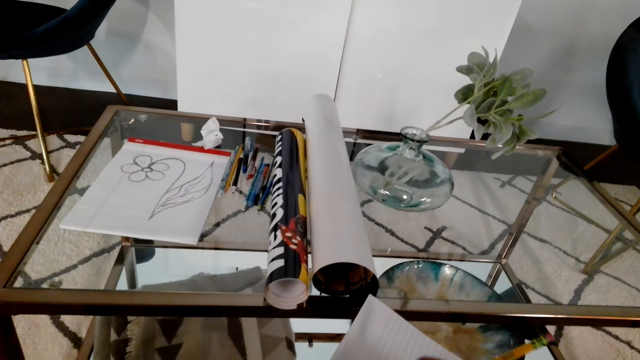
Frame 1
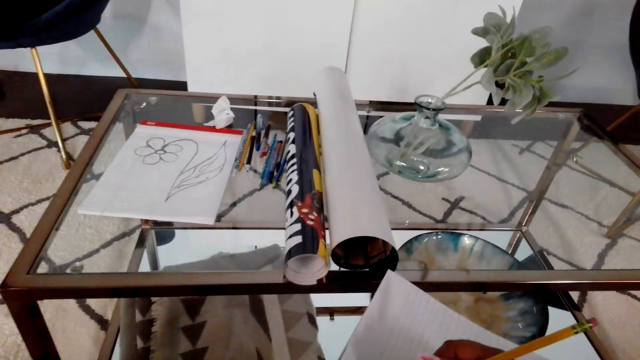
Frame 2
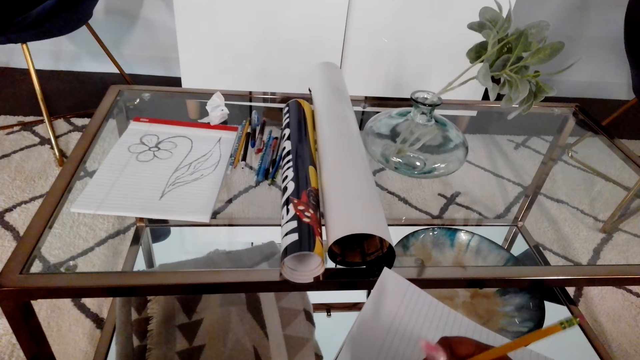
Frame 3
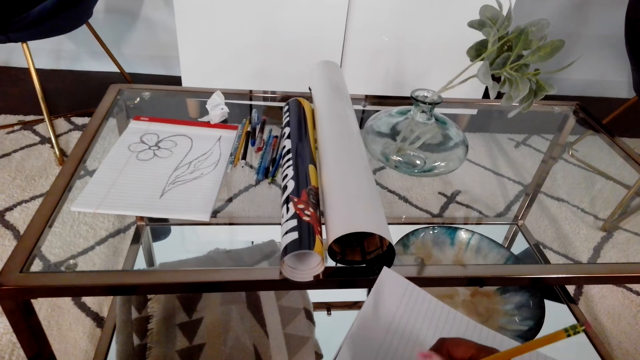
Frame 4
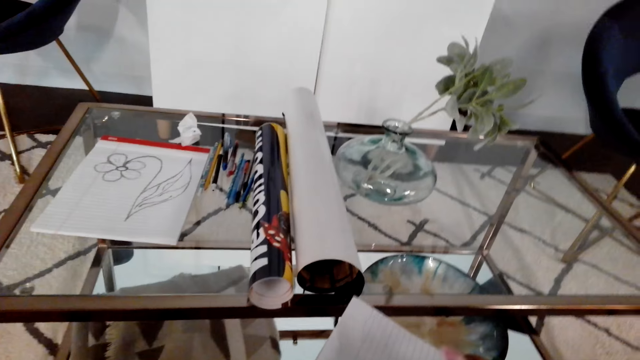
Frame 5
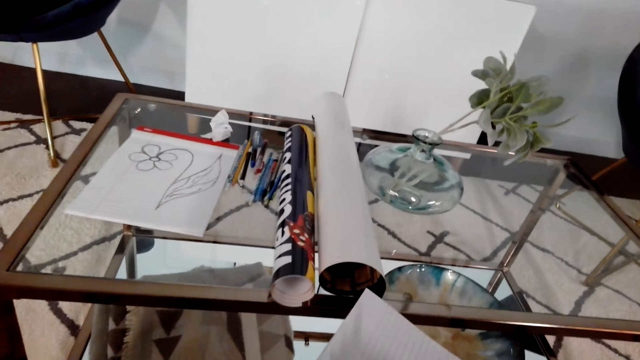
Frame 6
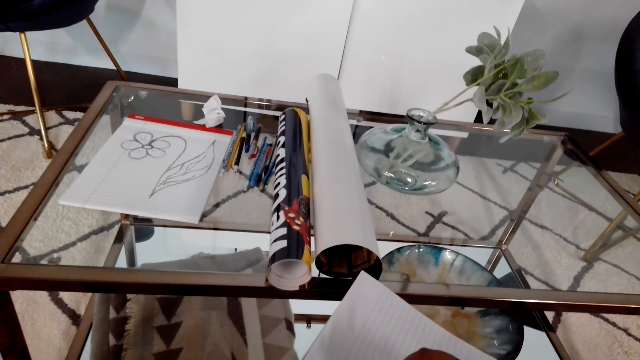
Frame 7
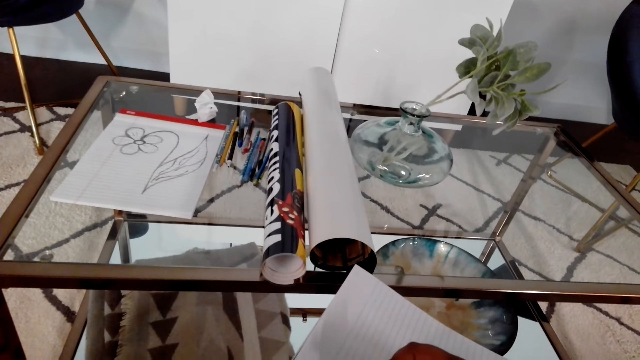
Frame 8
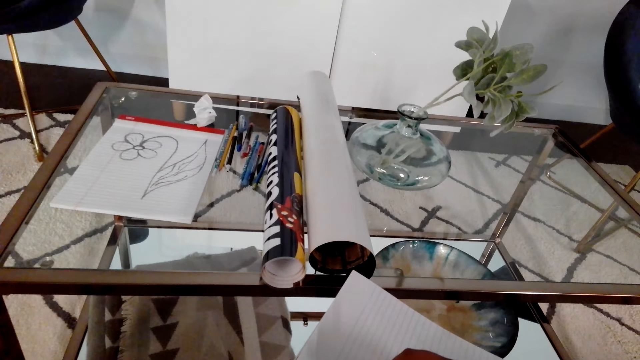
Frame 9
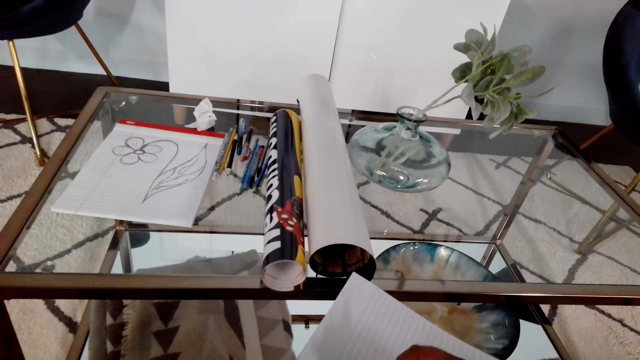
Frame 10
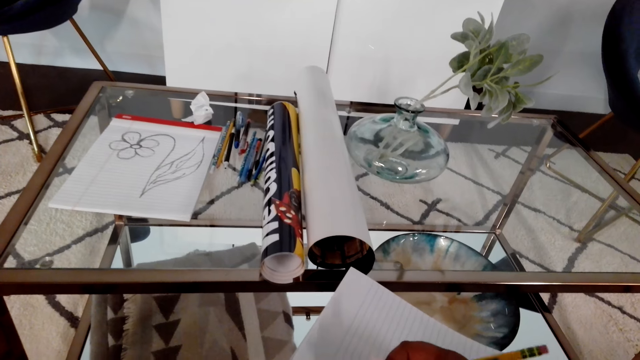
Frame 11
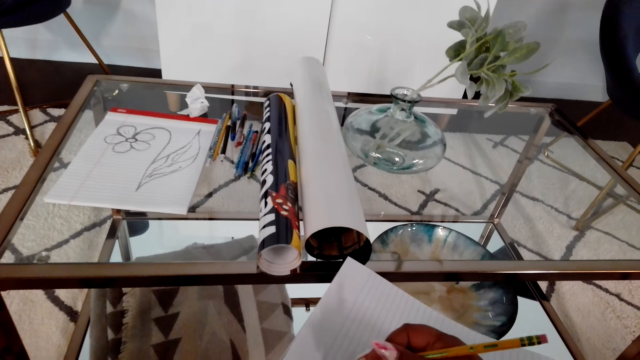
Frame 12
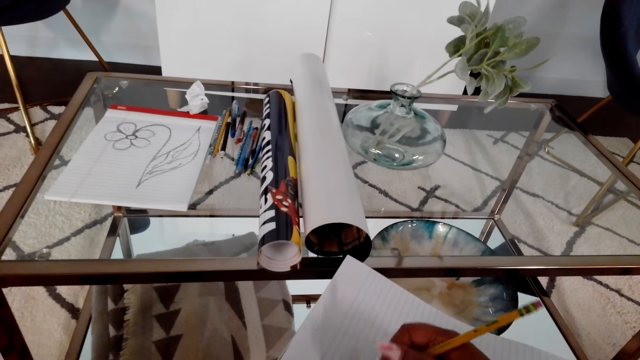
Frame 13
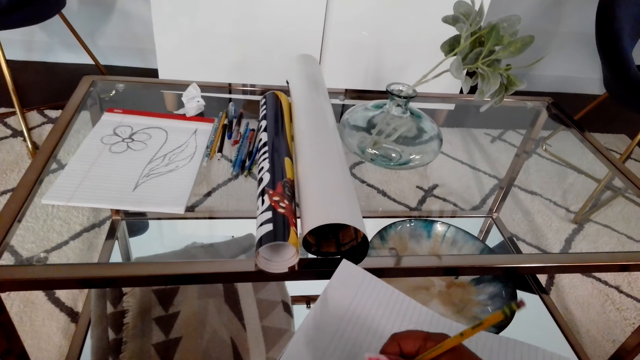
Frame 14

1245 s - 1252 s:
The camera wearer draws on the book with a pencil.

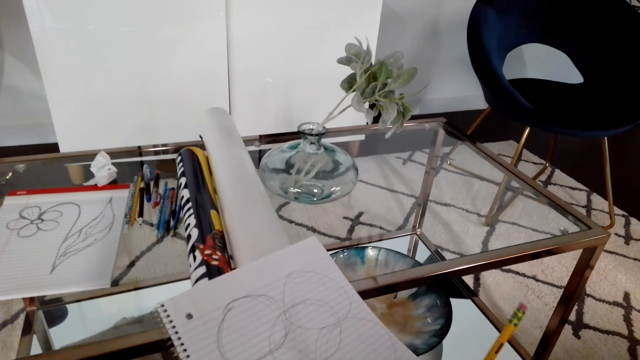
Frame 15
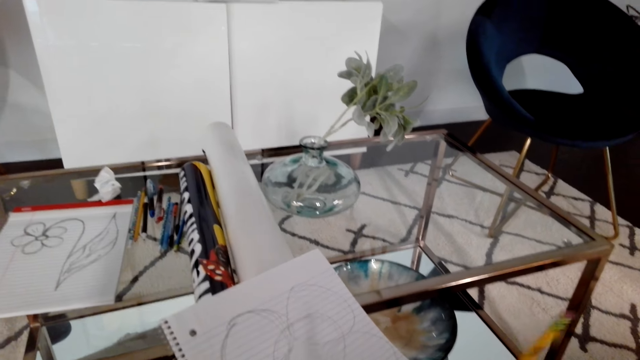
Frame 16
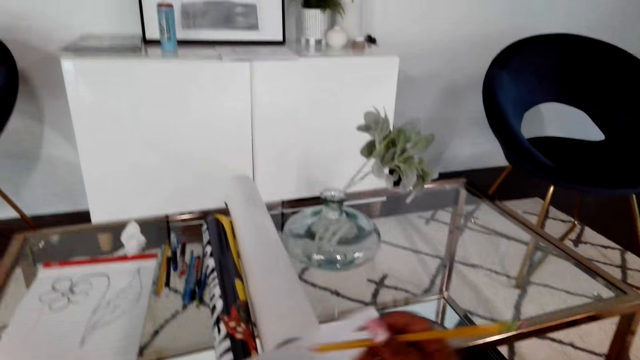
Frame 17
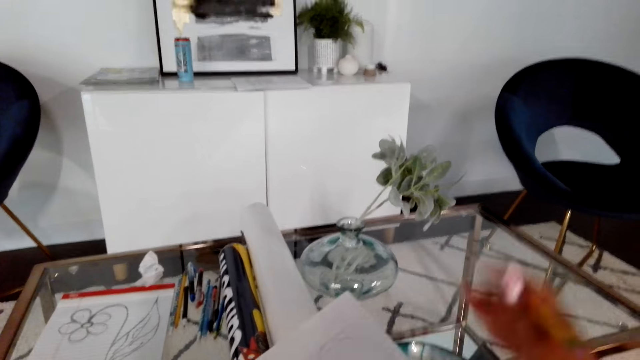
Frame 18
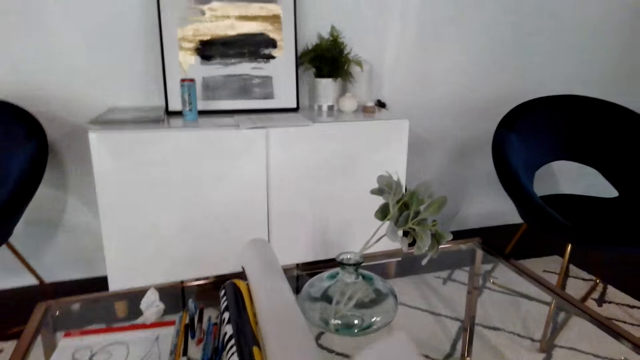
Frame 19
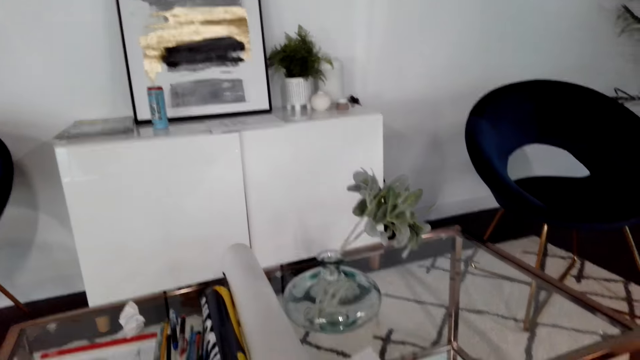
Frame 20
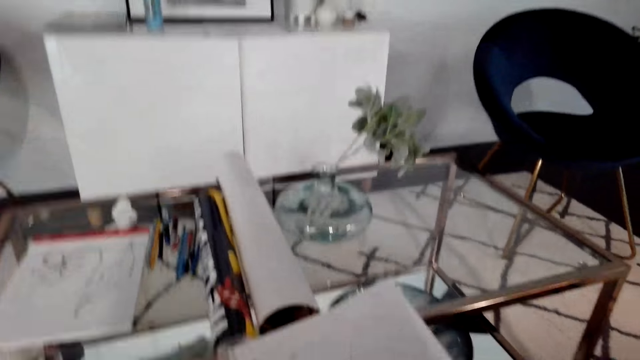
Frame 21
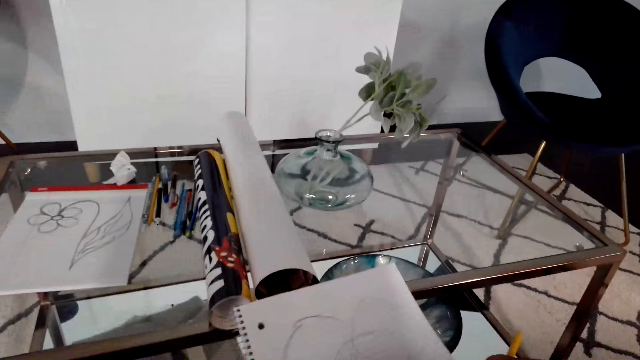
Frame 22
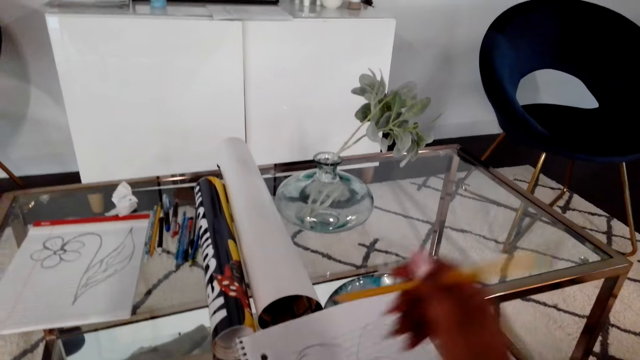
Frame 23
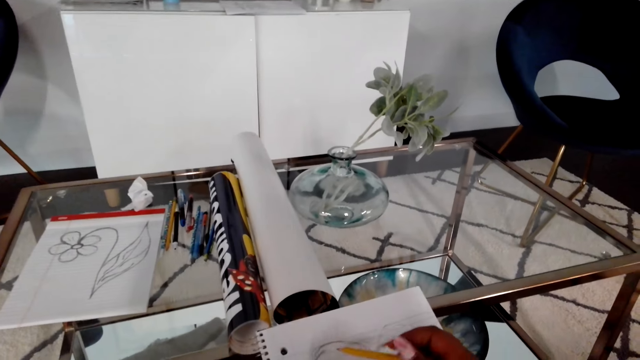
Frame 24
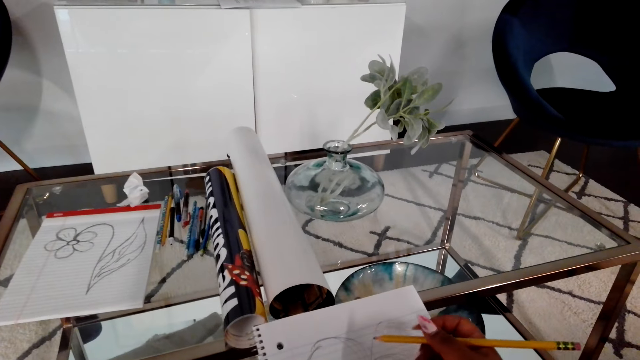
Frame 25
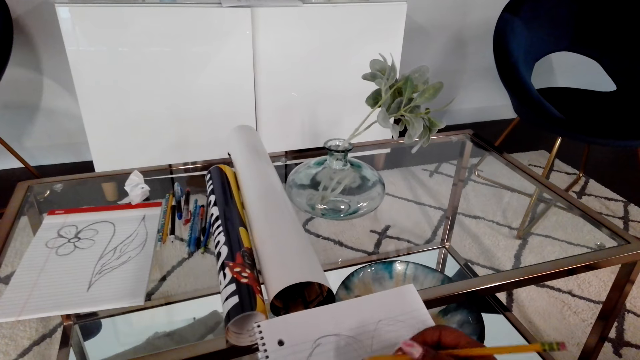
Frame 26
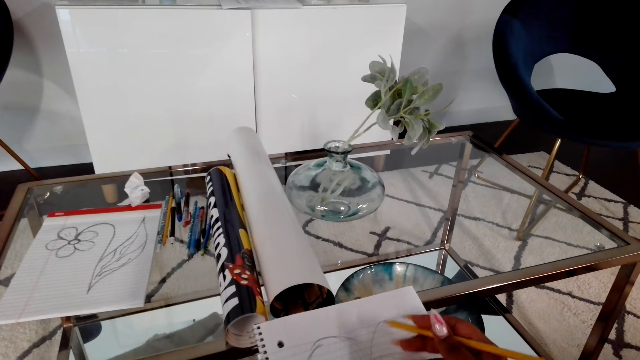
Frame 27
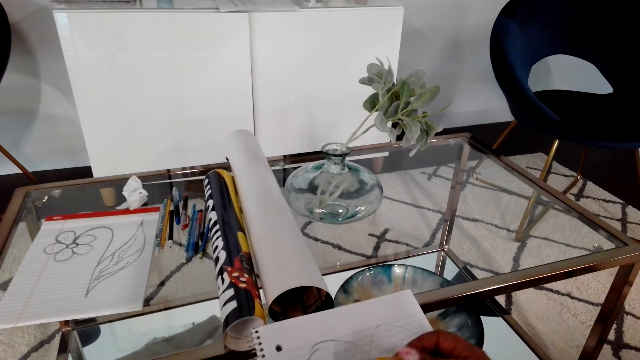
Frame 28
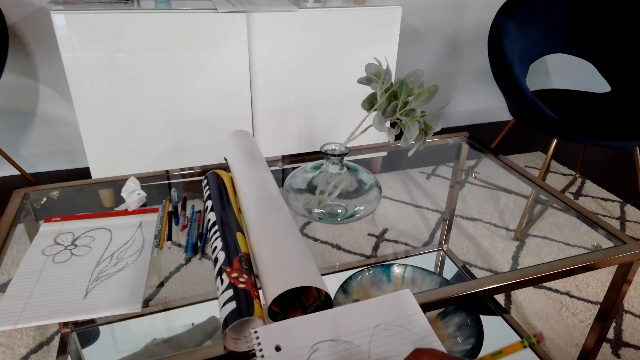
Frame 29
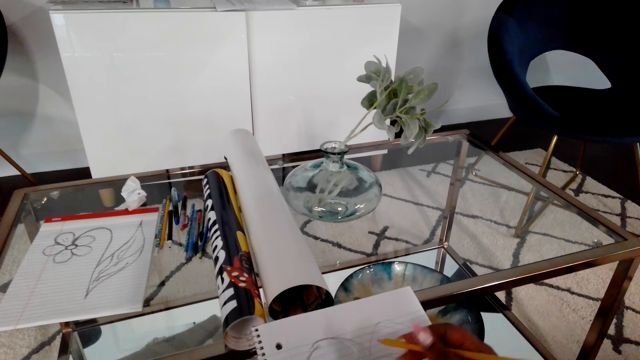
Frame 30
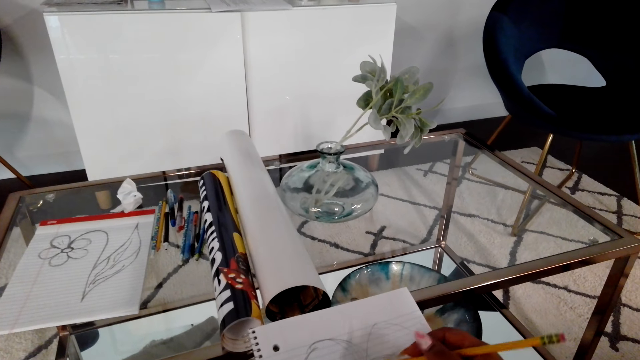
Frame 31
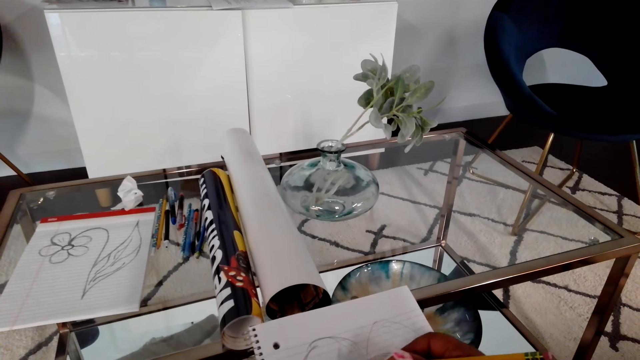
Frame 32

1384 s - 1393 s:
The camera wearer flips a page on the book. They sketch on the book with a pencil.

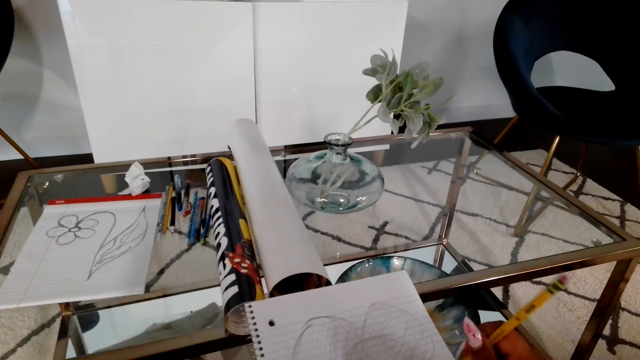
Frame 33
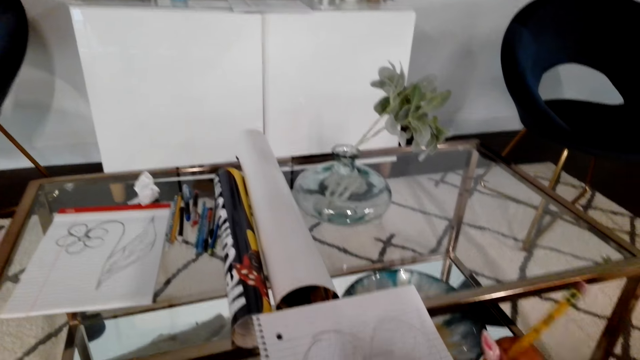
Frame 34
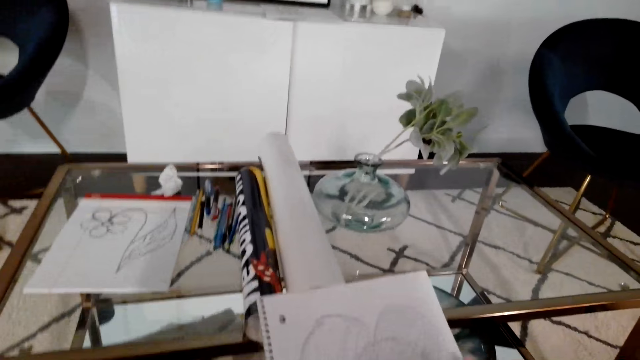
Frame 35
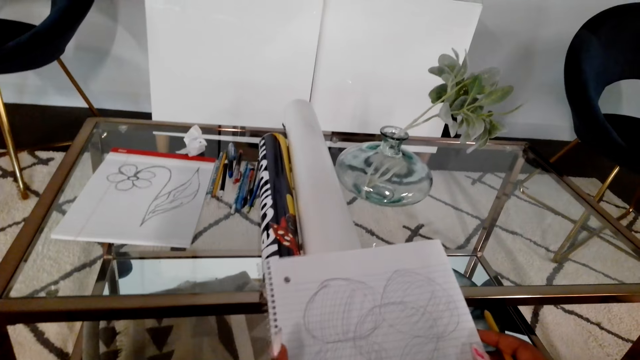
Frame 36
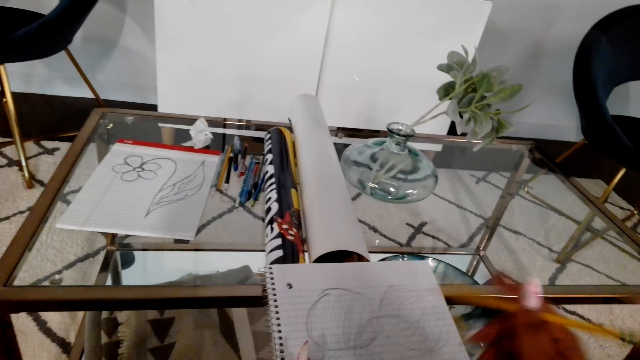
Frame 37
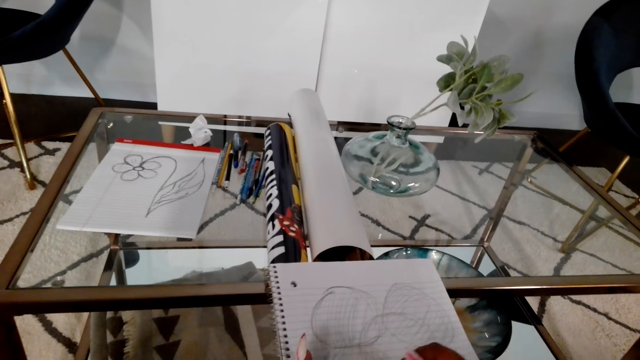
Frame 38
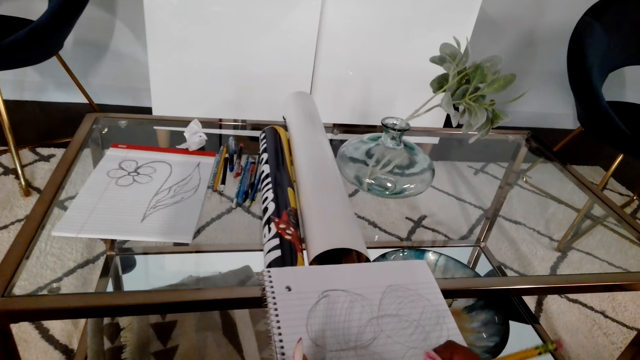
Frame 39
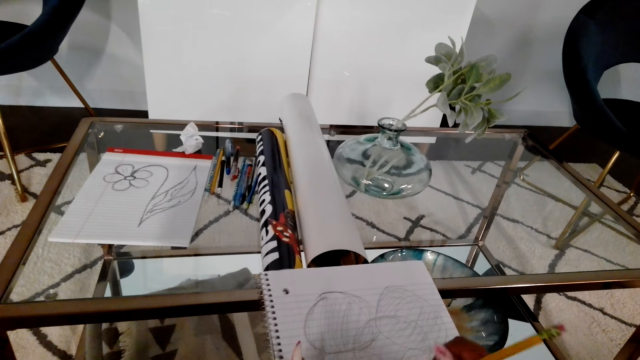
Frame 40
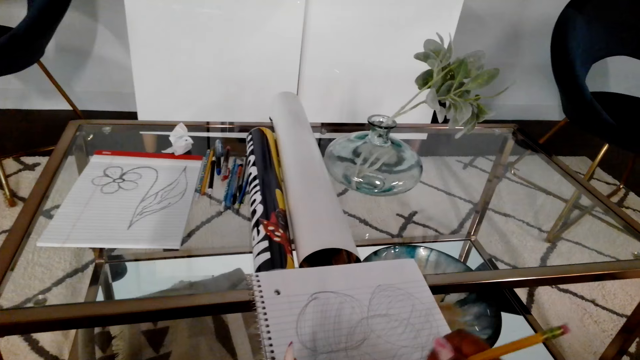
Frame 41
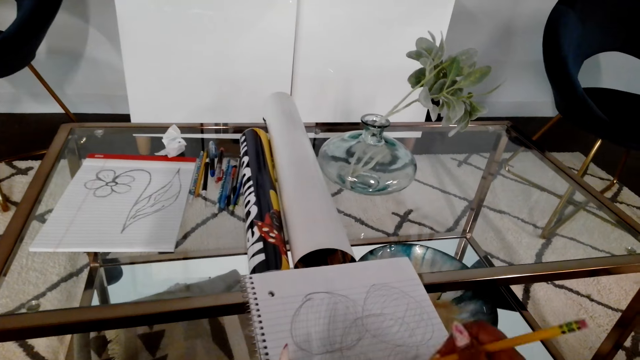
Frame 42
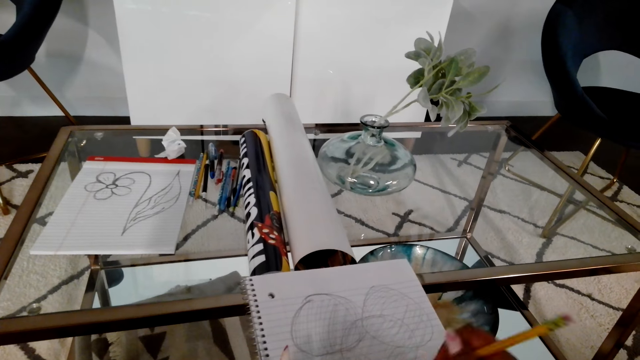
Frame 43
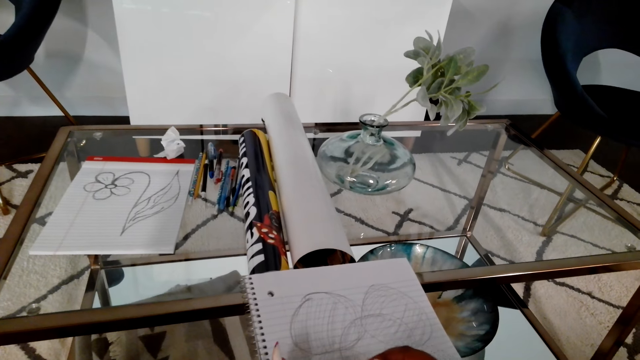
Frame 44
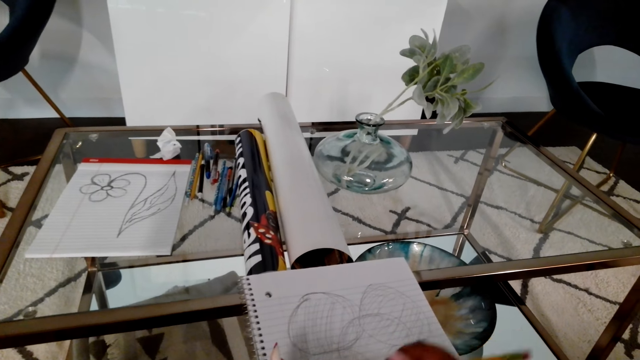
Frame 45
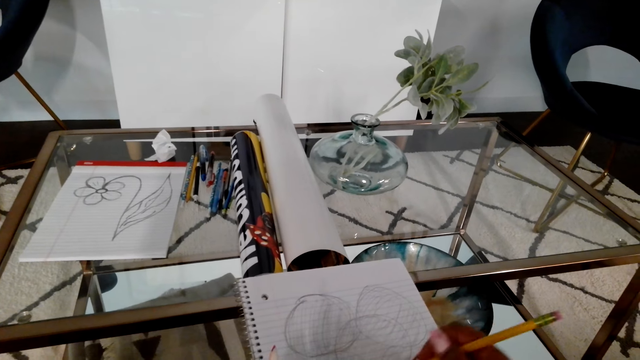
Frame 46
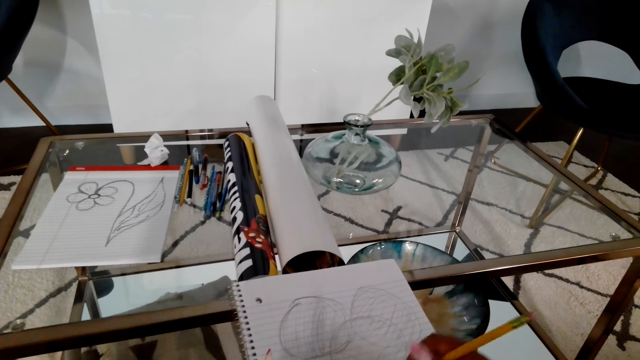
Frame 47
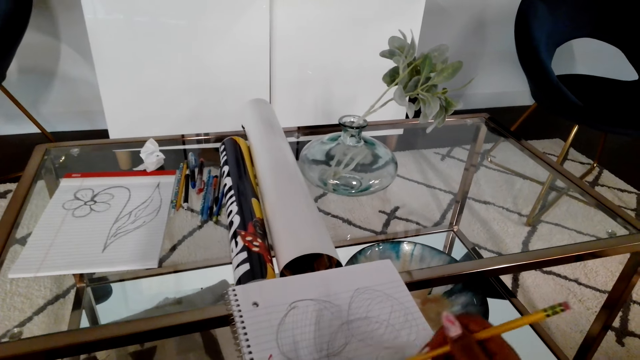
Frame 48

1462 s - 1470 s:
The camera wearer adjusts the book. They sketch on the book with a pencil.
